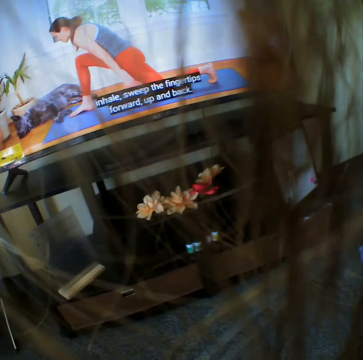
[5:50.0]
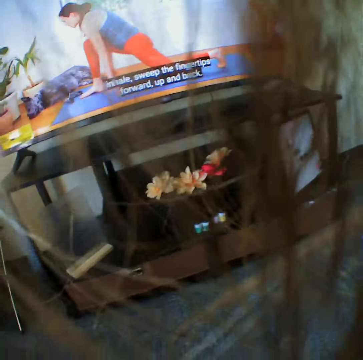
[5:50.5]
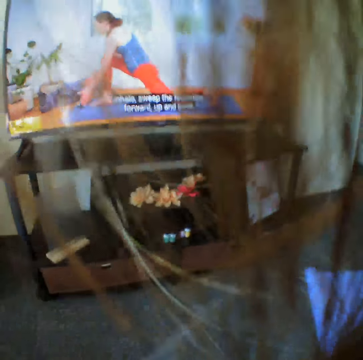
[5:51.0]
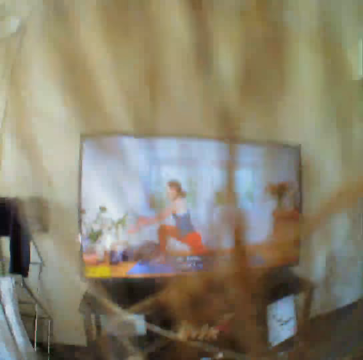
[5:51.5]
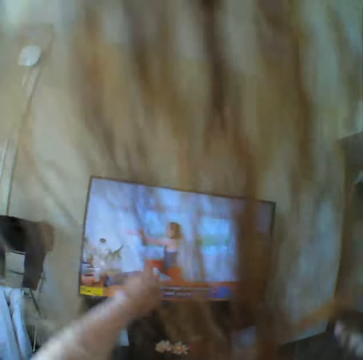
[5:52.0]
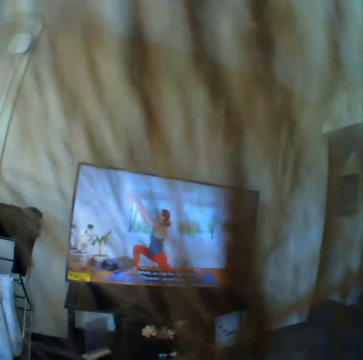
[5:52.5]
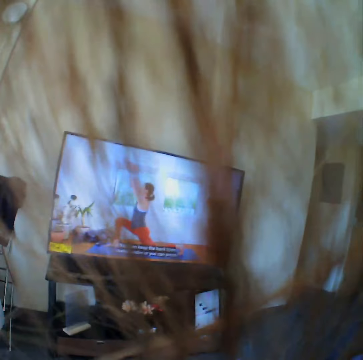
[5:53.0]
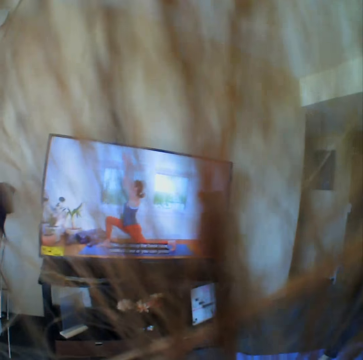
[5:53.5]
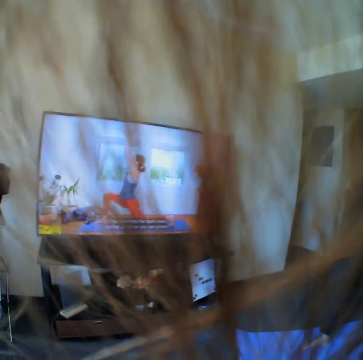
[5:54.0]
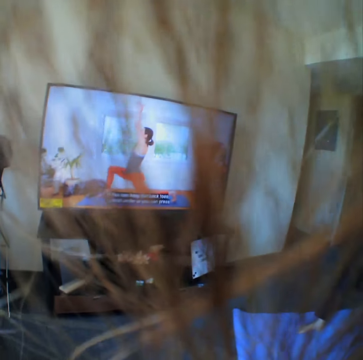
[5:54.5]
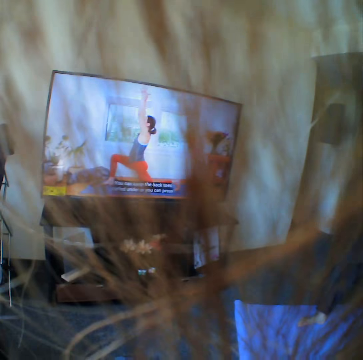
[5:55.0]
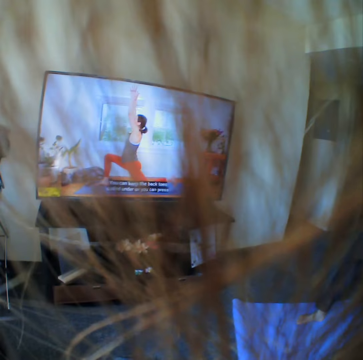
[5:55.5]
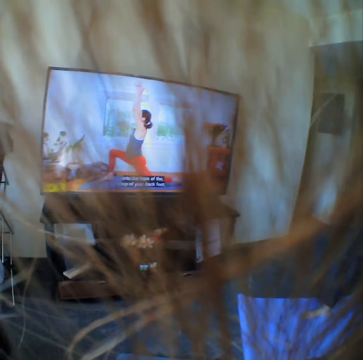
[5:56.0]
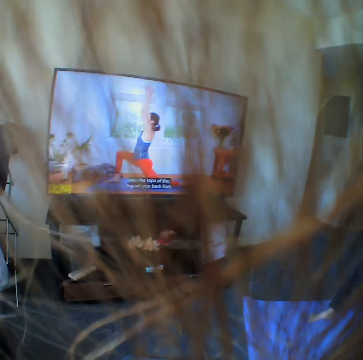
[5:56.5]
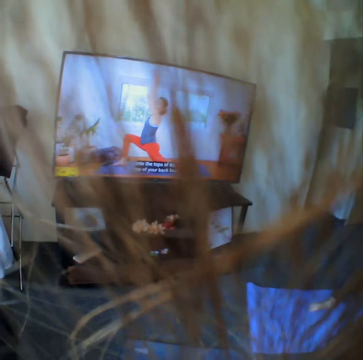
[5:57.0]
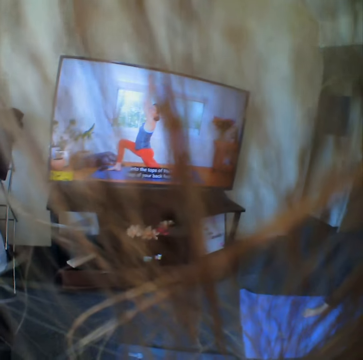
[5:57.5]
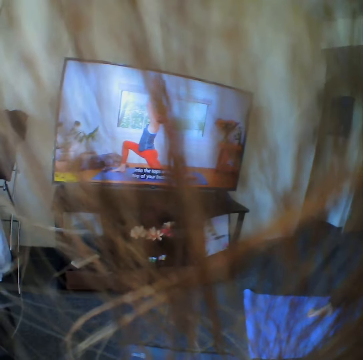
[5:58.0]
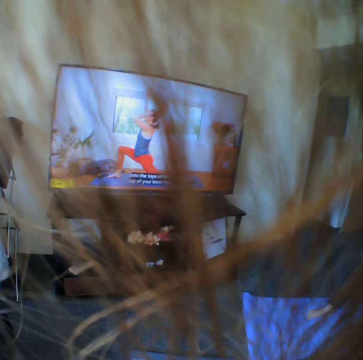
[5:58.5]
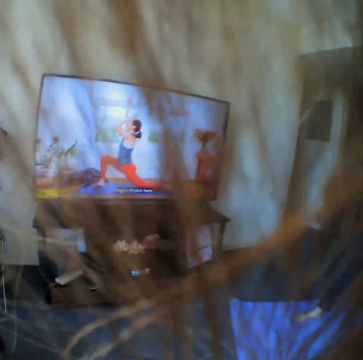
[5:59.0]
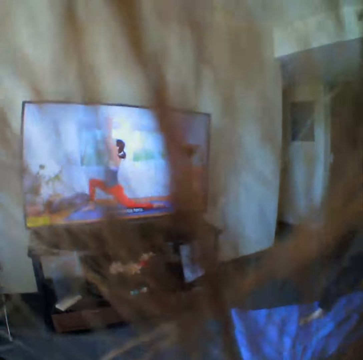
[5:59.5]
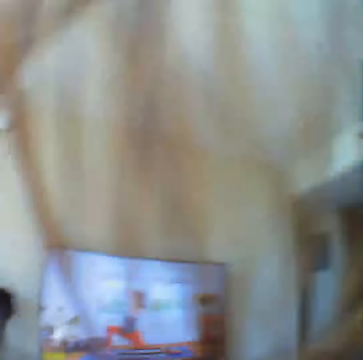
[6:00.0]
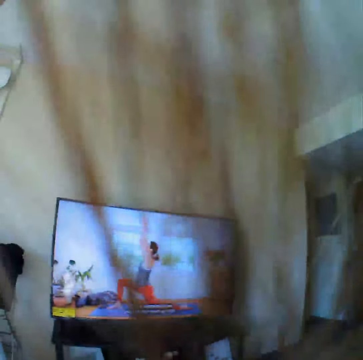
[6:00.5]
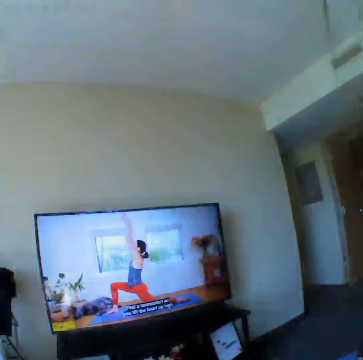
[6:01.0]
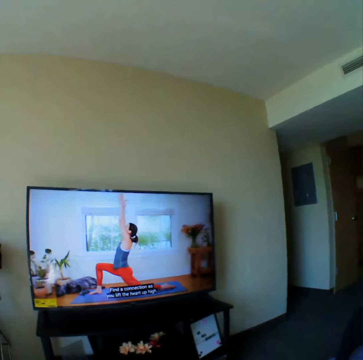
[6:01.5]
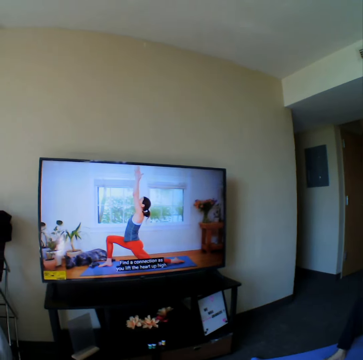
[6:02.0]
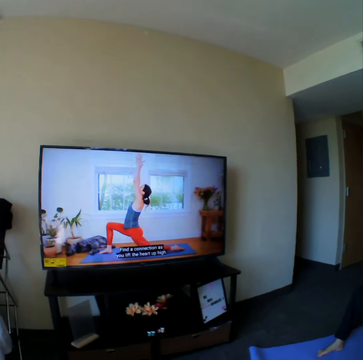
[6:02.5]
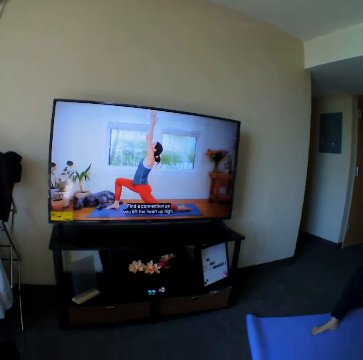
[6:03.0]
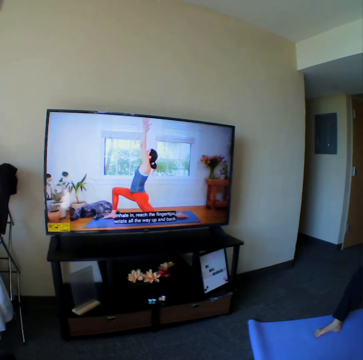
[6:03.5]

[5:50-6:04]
The camera wearer works out on a yoga mat.

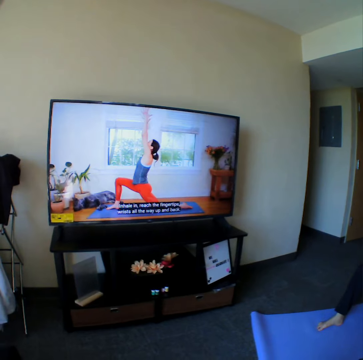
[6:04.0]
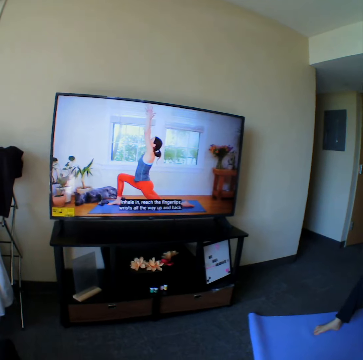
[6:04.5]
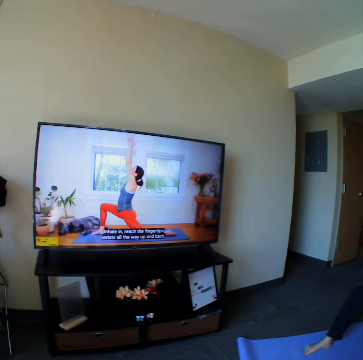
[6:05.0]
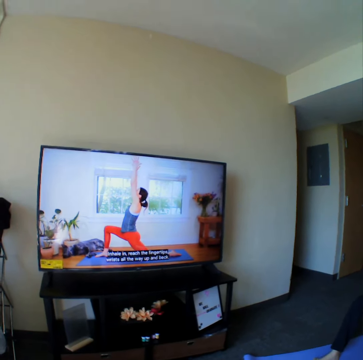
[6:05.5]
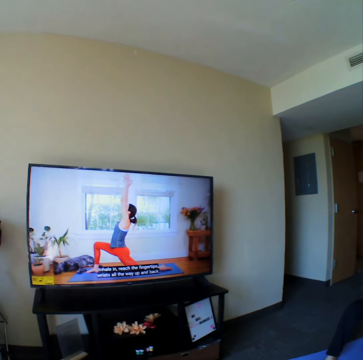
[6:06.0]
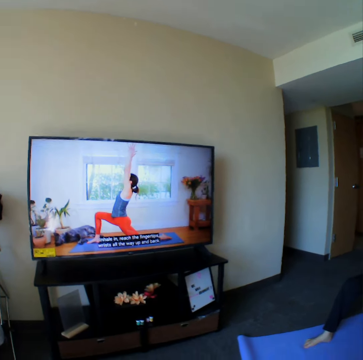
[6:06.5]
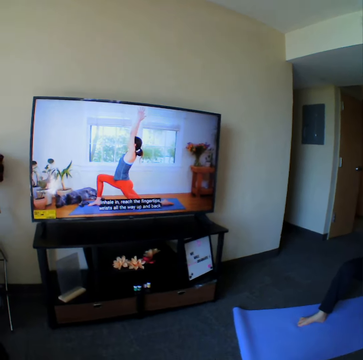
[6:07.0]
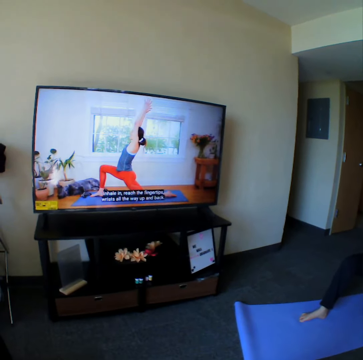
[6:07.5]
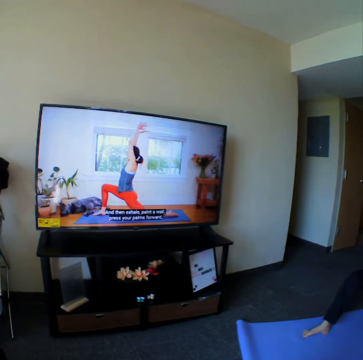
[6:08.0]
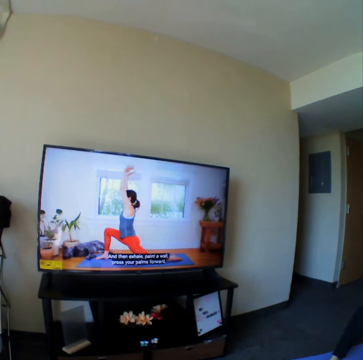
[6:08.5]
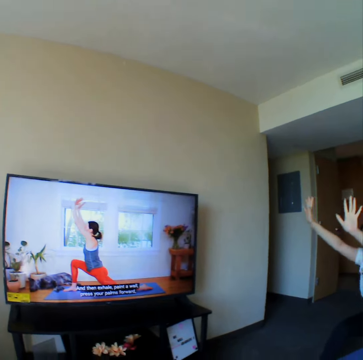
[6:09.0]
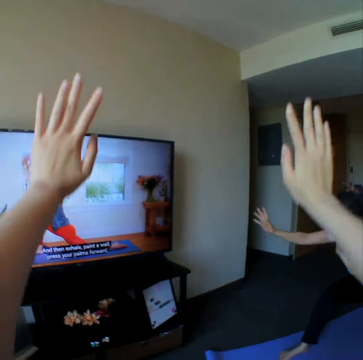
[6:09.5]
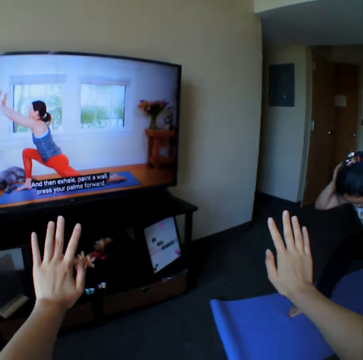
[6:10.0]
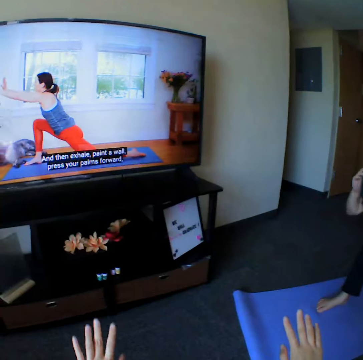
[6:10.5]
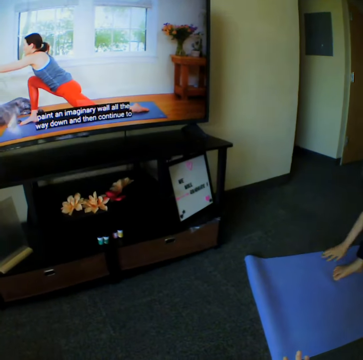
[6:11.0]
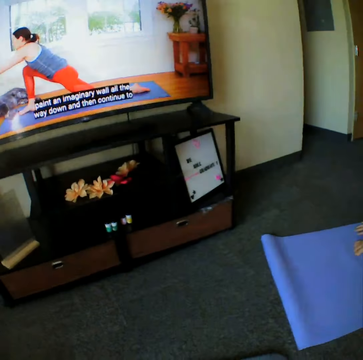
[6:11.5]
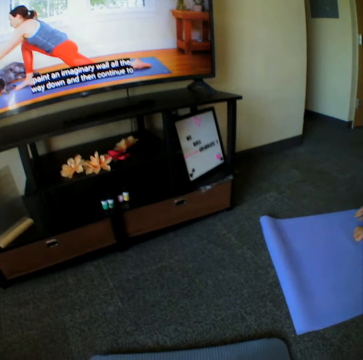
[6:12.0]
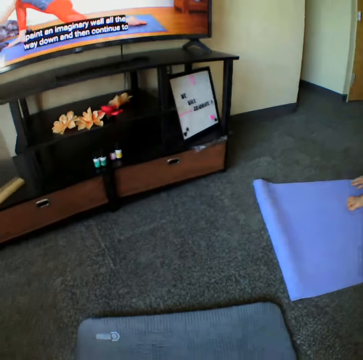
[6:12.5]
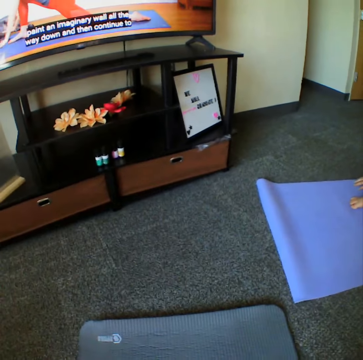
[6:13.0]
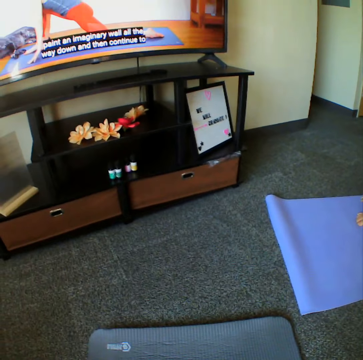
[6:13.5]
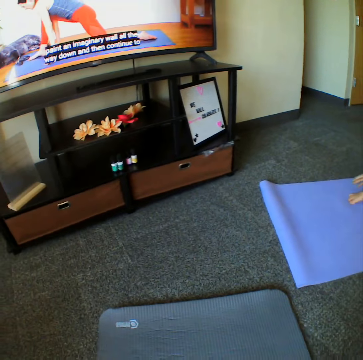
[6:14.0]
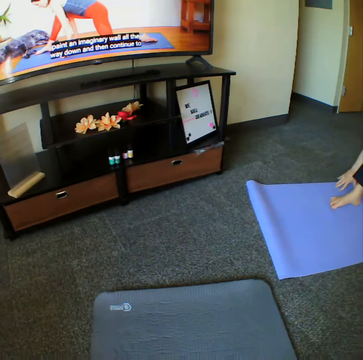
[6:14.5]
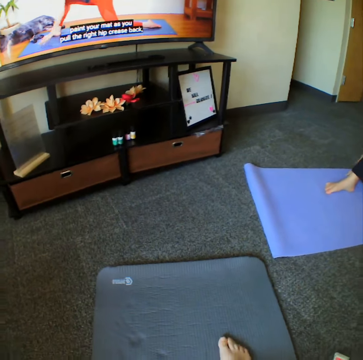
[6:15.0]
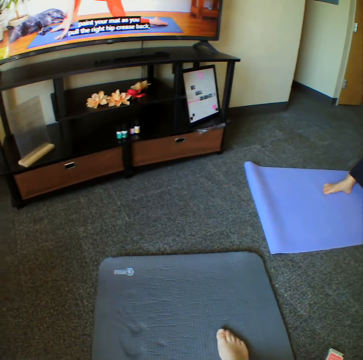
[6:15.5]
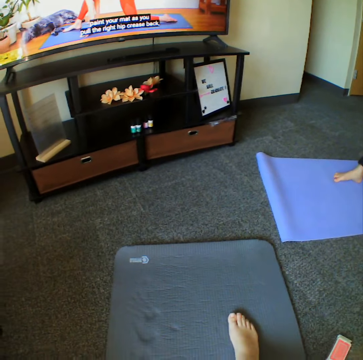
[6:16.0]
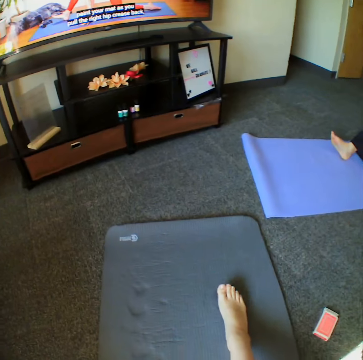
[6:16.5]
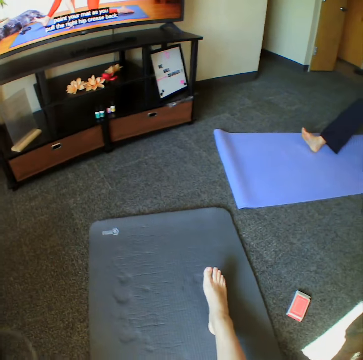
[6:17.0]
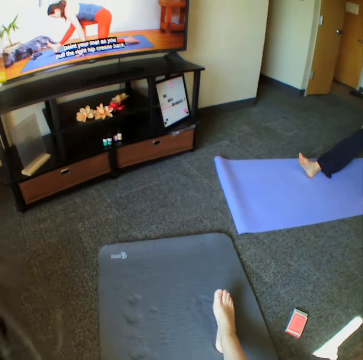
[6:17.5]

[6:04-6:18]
The camera wearer lowers the hands down. A woman works out on a yoga mat.

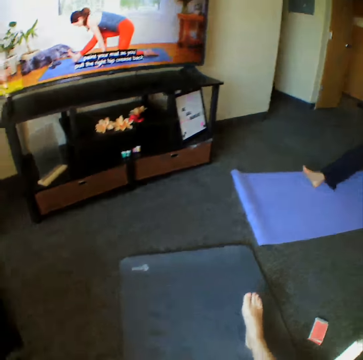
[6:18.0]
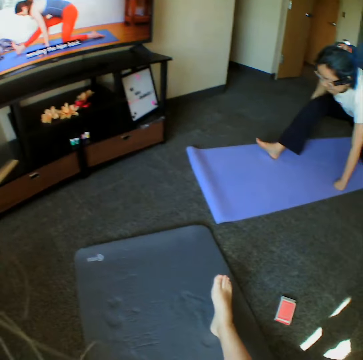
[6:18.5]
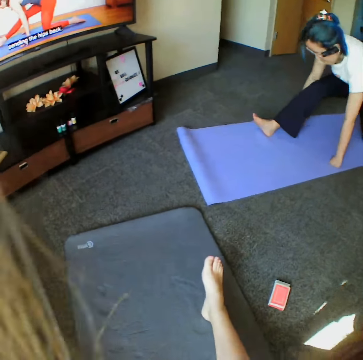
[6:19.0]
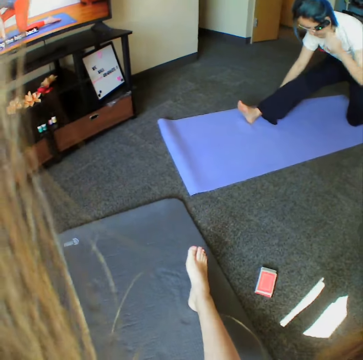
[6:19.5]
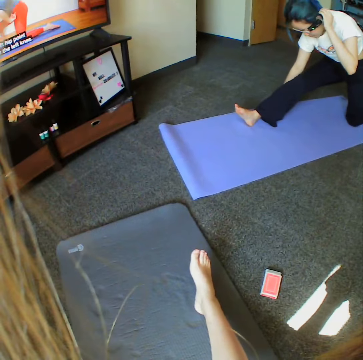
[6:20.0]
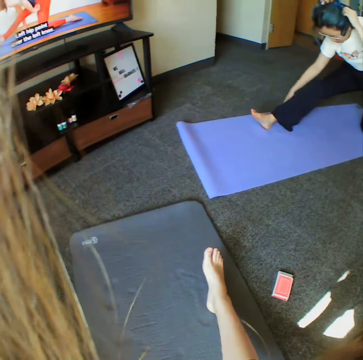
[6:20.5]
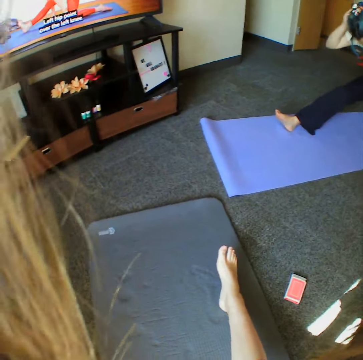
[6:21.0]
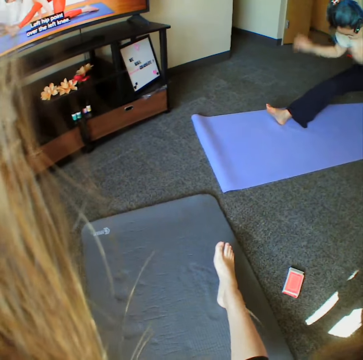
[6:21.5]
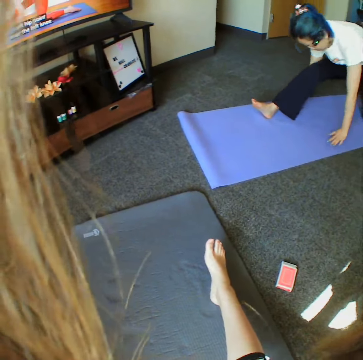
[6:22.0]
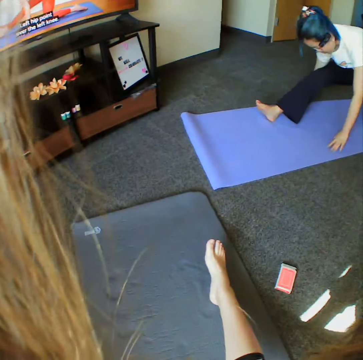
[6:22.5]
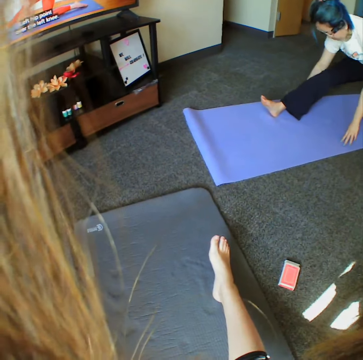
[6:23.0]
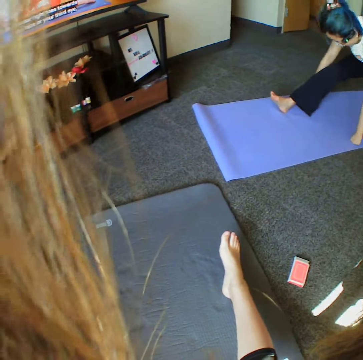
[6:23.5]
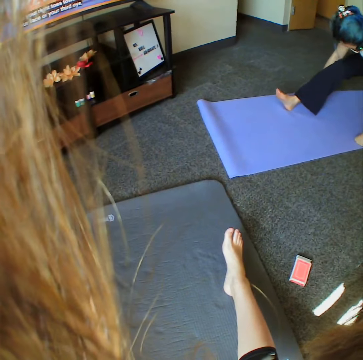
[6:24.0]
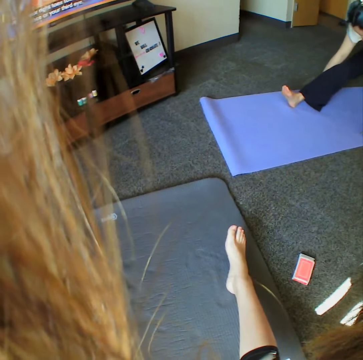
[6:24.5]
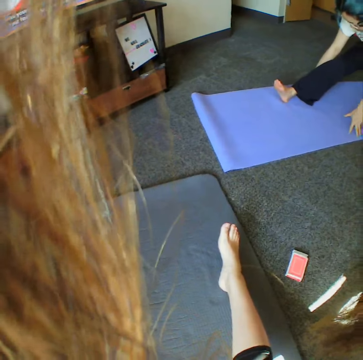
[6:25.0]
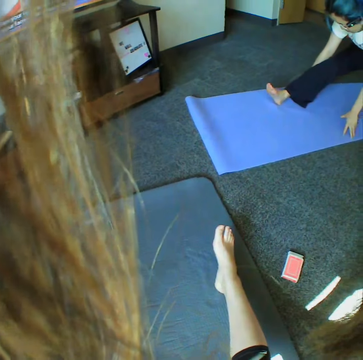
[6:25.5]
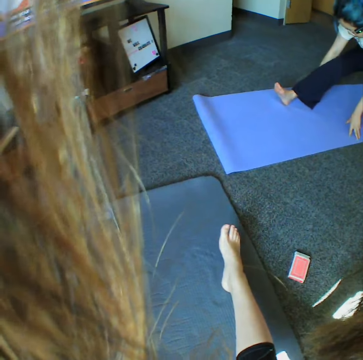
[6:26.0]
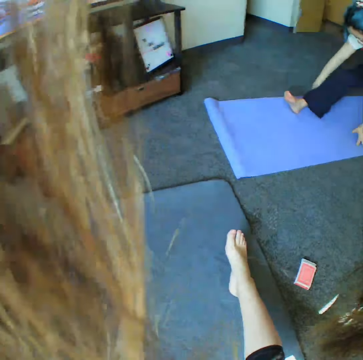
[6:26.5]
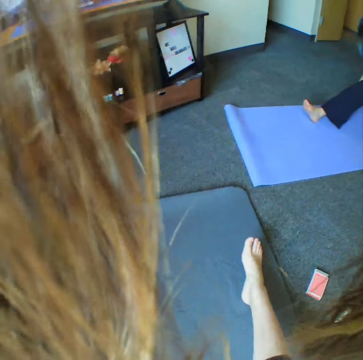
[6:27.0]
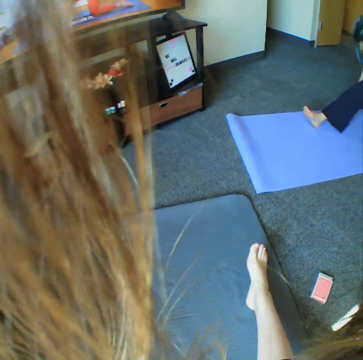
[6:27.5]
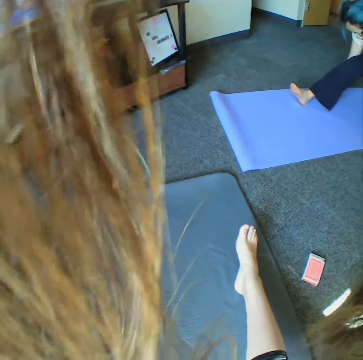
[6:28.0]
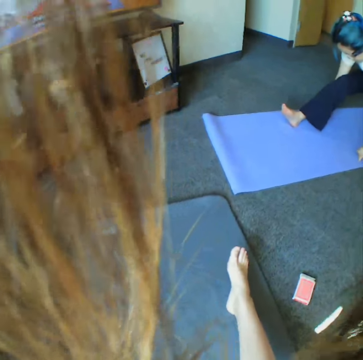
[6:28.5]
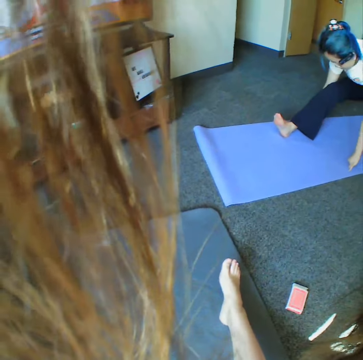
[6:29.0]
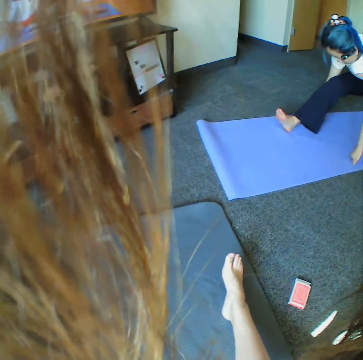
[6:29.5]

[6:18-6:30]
The camera wearer works out on a yoga mat. They stretch the leg on the yoga mat. A woman works out on a yoga mat.
